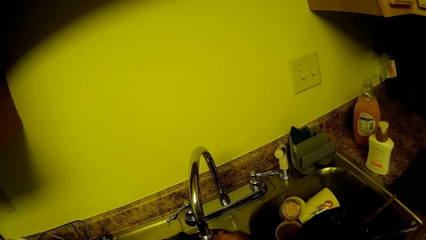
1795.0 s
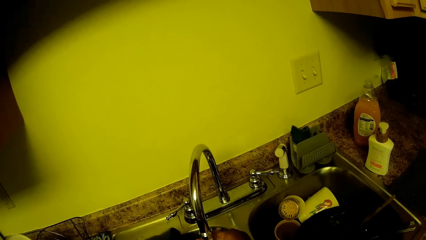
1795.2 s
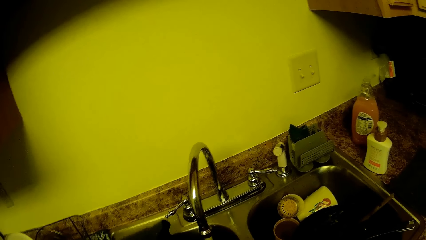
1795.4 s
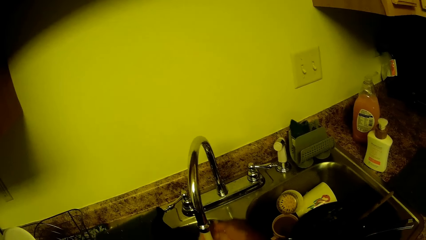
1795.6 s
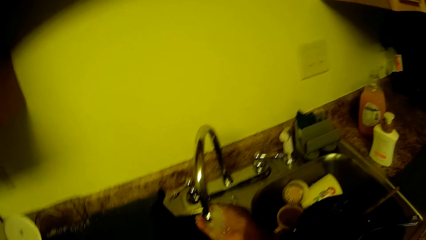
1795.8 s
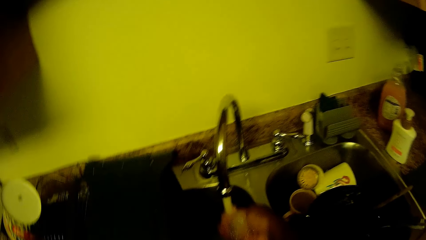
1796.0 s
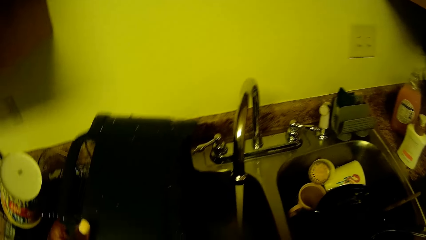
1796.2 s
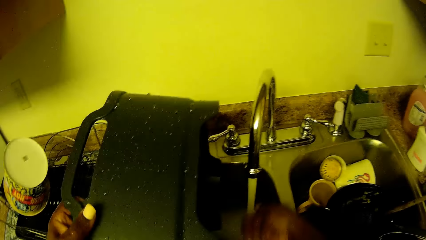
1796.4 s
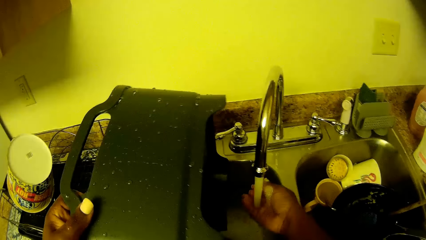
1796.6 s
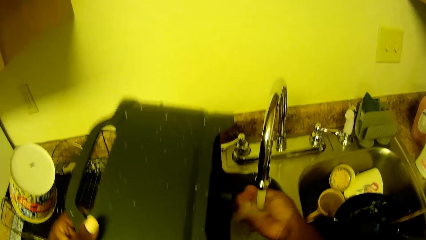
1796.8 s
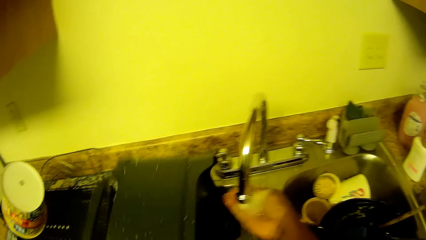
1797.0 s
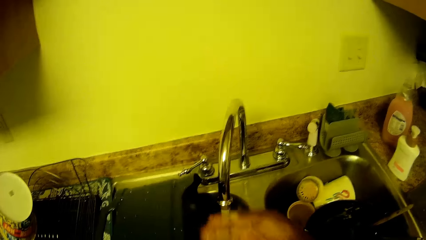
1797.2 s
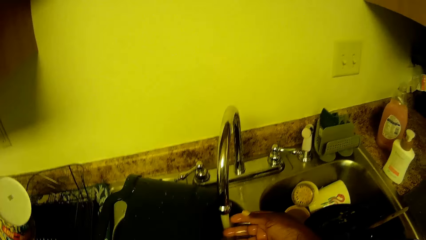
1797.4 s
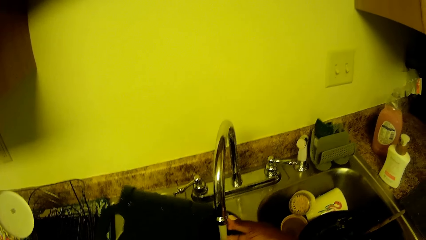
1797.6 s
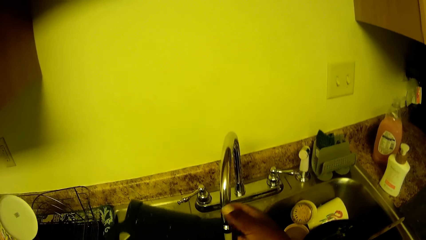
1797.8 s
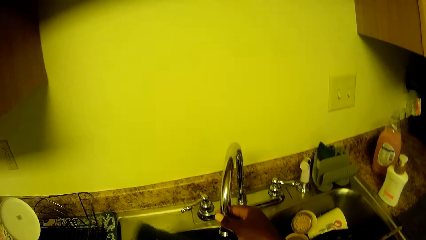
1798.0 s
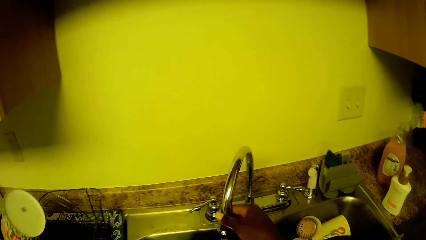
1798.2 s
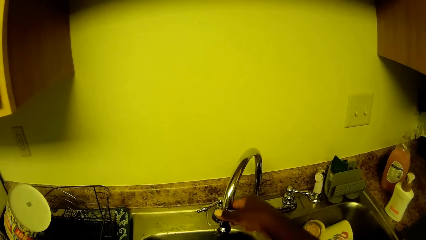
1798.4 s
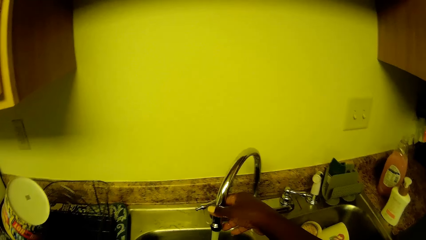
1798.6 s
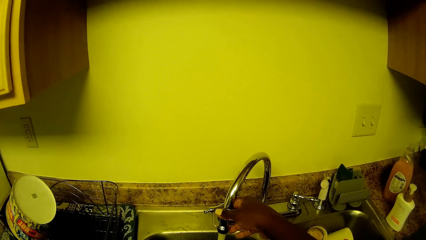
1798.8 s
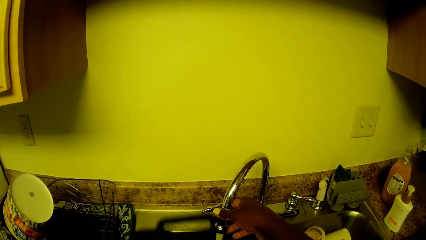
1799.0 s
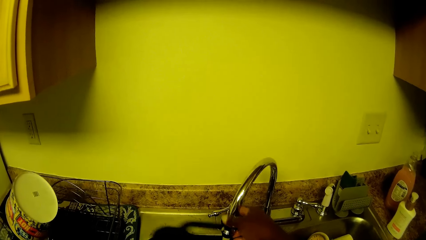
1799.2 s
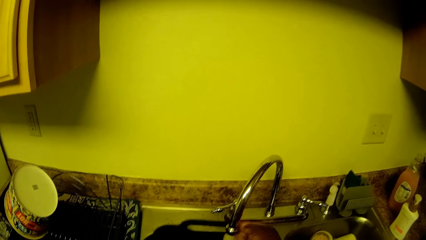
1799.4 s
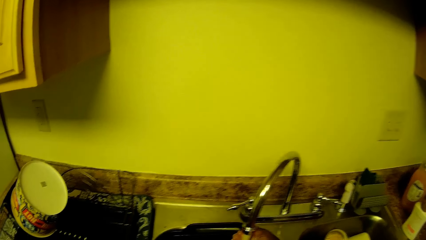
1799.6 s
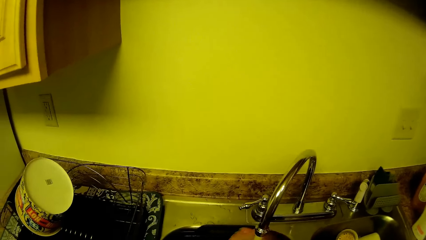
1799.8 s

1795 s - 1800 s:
The camera wearer washes the hand. They move the tap to the left.
